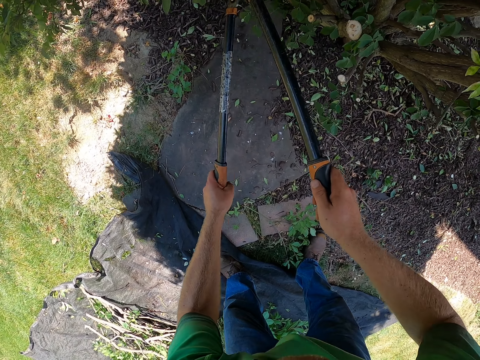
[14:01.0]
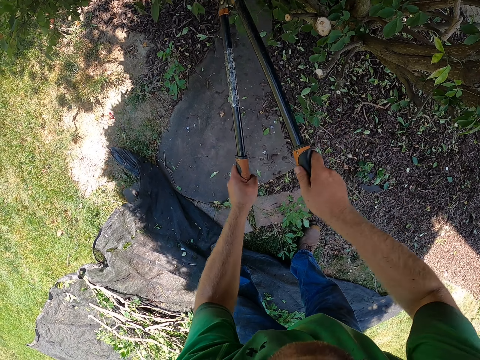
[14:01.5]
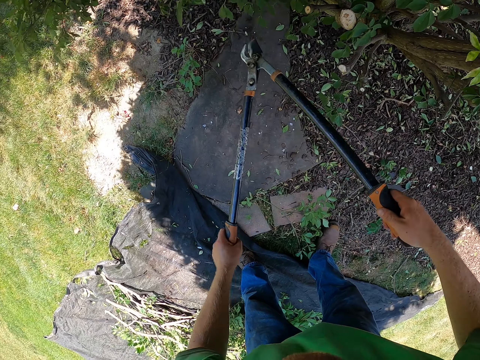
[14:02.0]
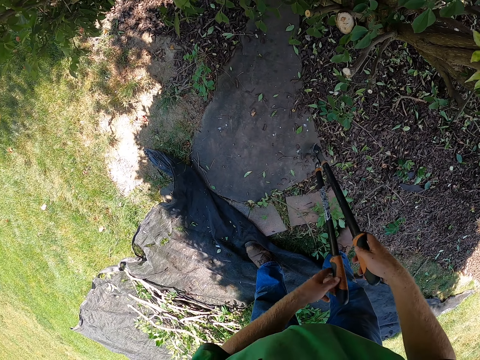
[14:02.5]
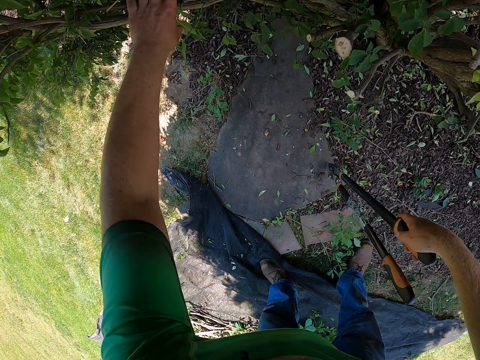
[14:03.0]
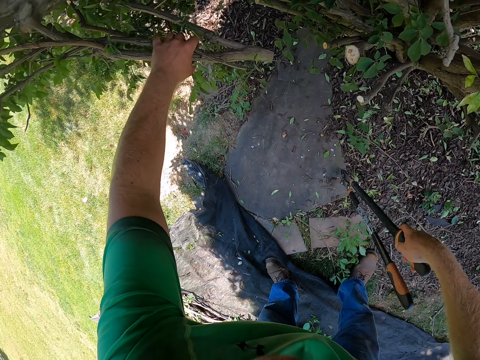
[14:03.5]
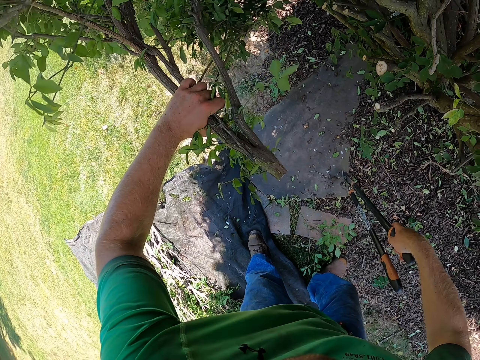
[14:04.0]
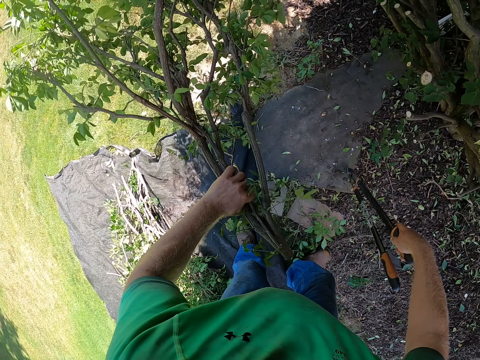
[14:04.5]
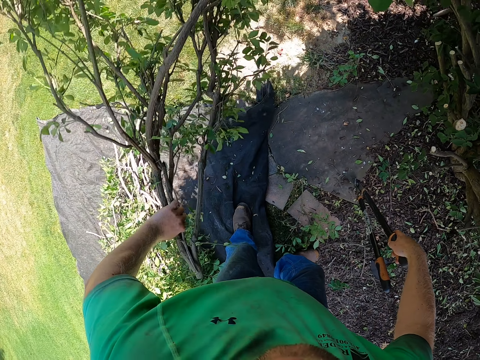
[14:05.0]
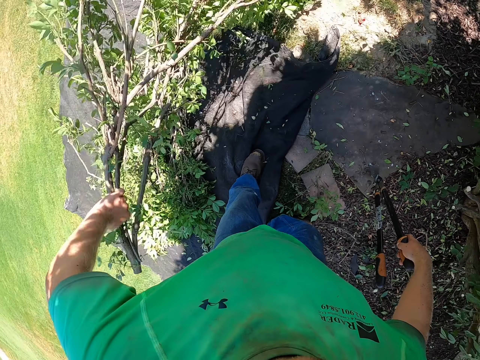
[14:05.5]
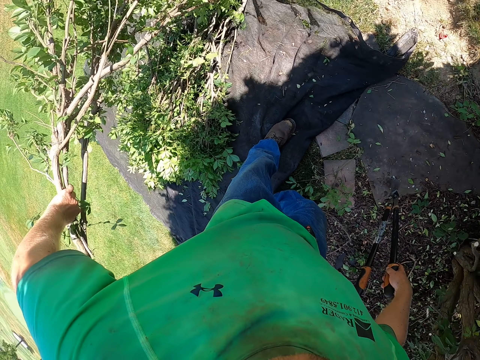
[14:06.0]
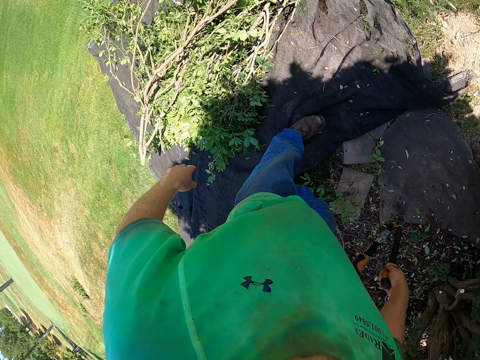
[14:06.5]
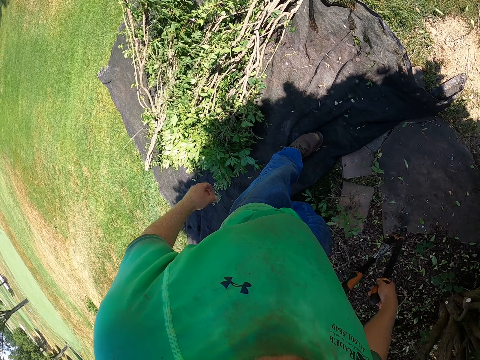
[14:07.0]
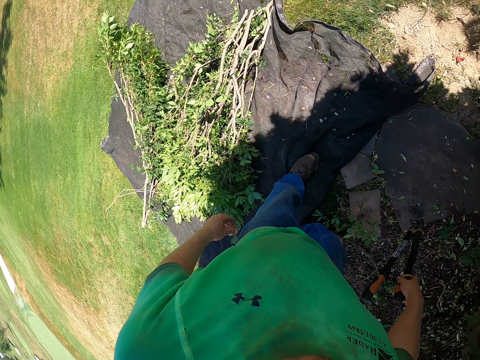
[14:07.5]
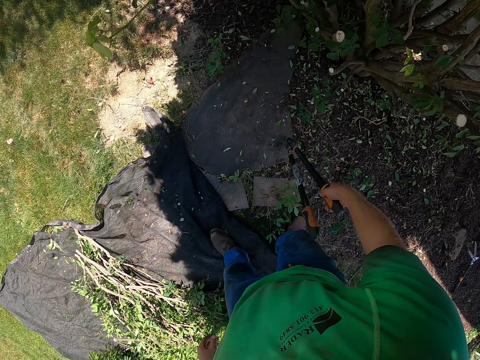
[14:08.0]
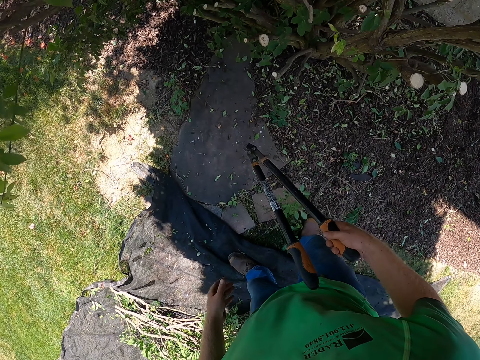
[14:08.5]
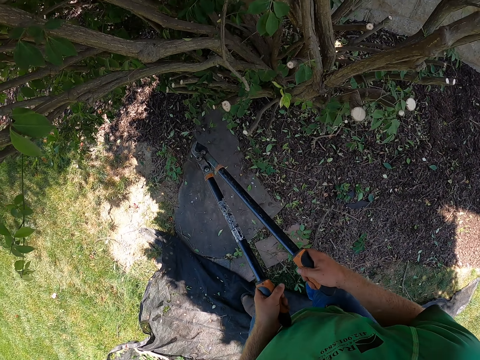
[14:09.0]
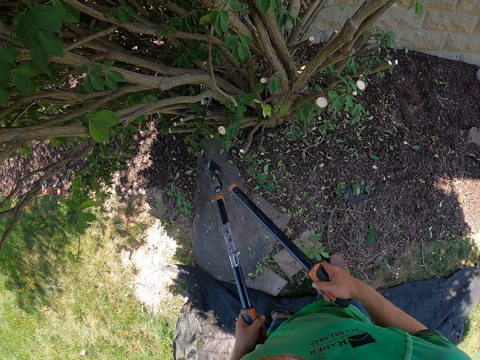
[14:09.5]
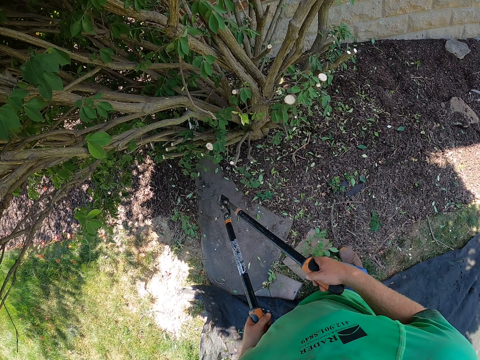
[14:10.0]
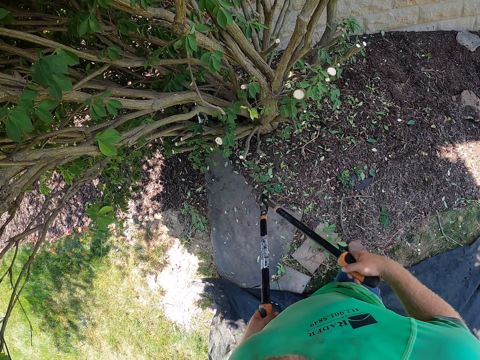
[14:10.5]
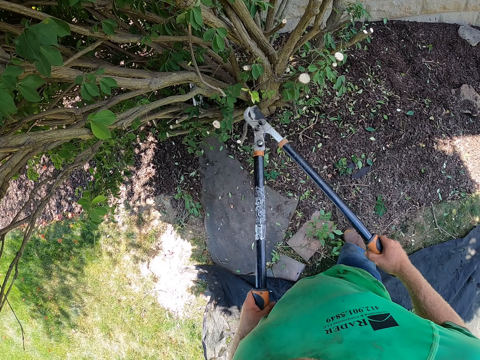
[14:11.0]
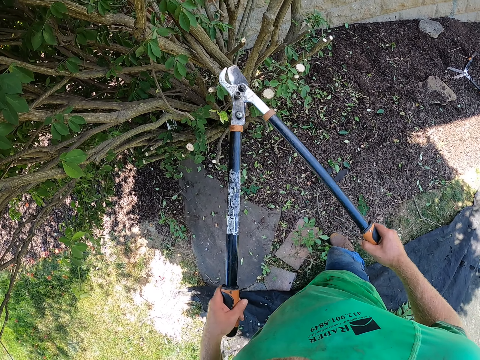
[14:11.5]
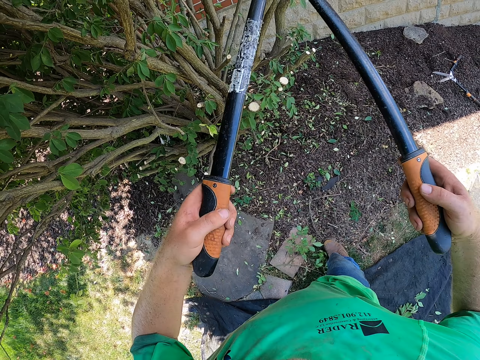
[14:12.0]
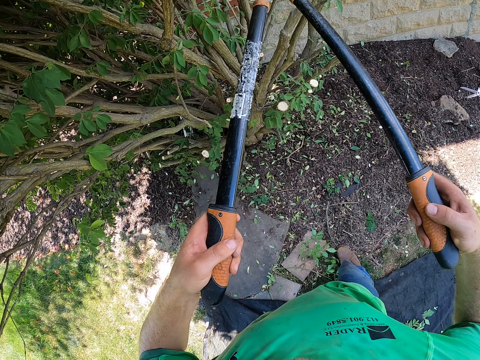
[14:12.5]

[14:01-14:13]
The camera wearer cuts the tree branch with the pruner, the pruning shears. He holds the pruner to the floor in his right hand. He pulls the tree branch with his left hand. He picks the branch. He drops the tree branch on the black cloth on the floor. He turns around. He holds the pruner with both hands.

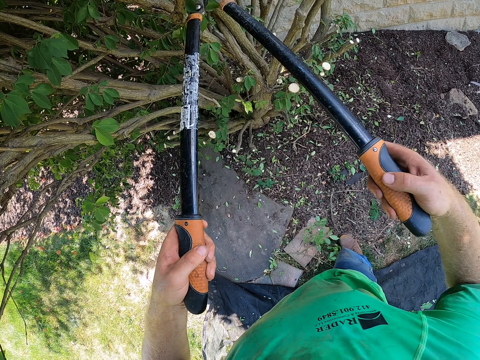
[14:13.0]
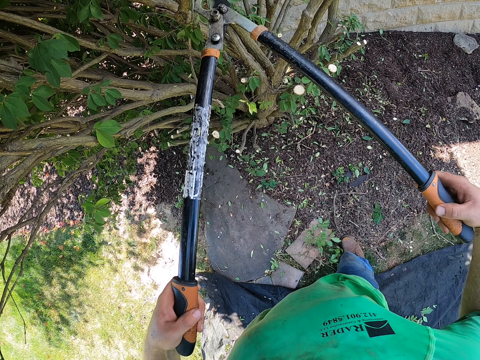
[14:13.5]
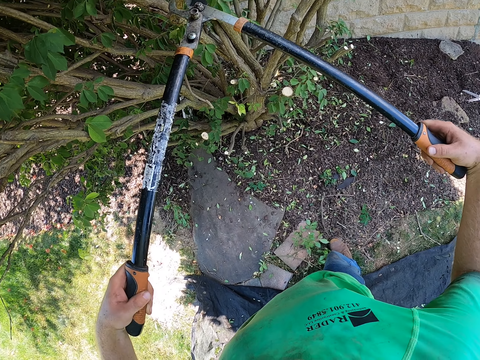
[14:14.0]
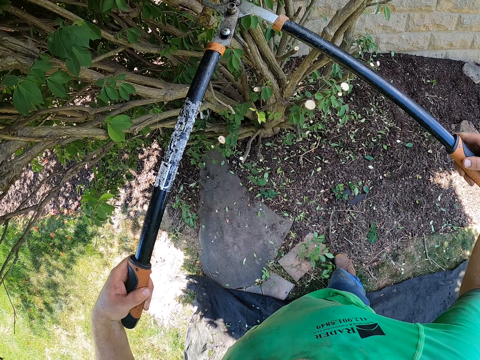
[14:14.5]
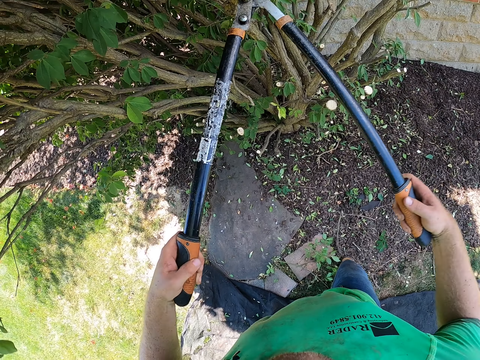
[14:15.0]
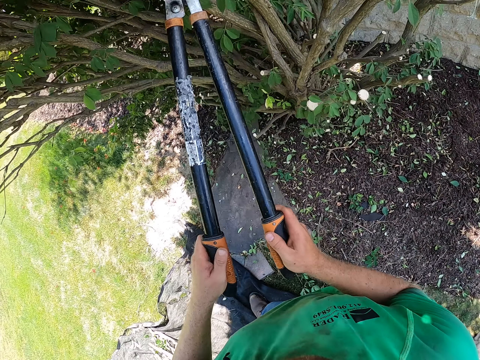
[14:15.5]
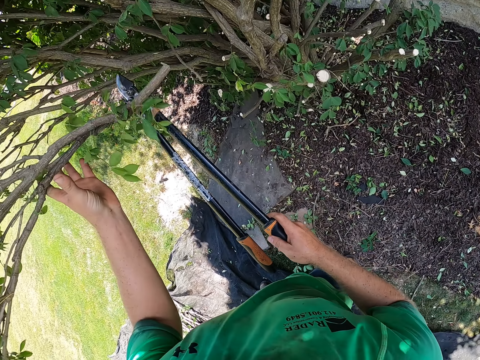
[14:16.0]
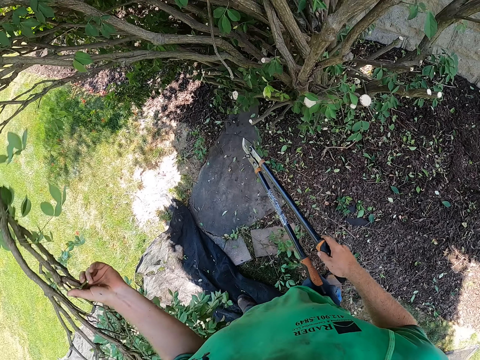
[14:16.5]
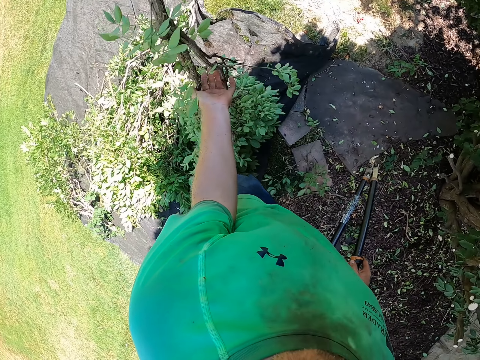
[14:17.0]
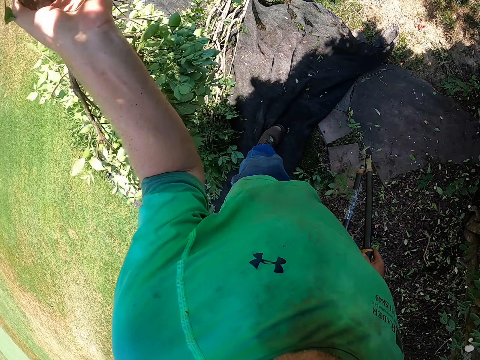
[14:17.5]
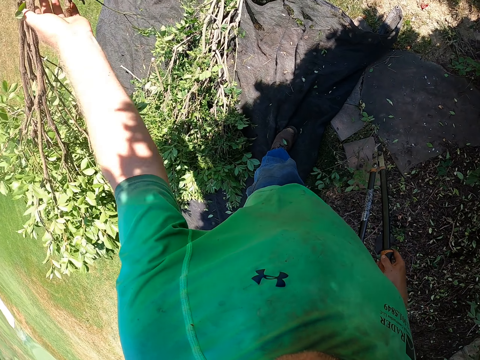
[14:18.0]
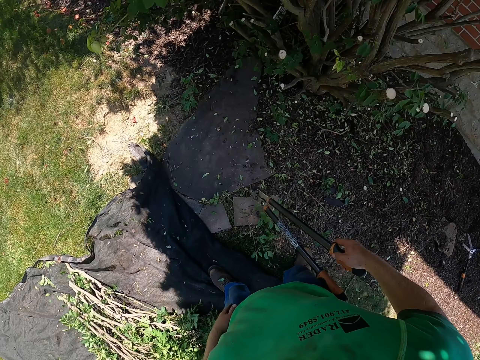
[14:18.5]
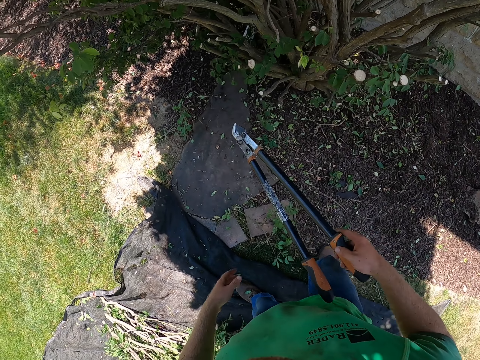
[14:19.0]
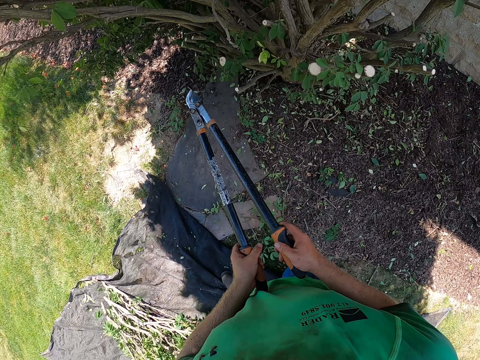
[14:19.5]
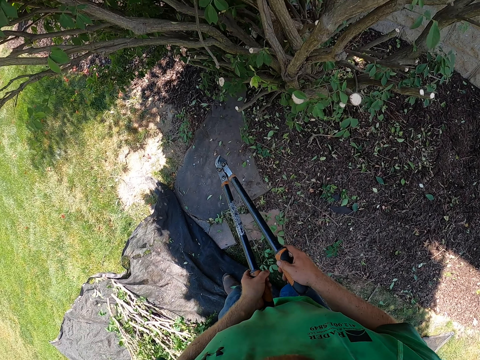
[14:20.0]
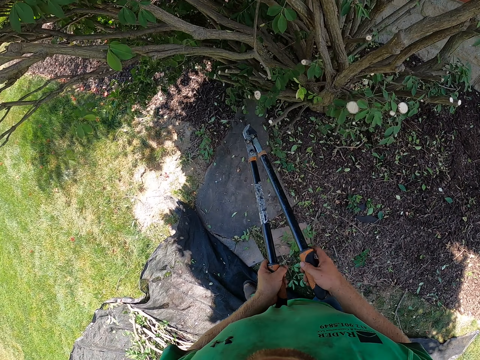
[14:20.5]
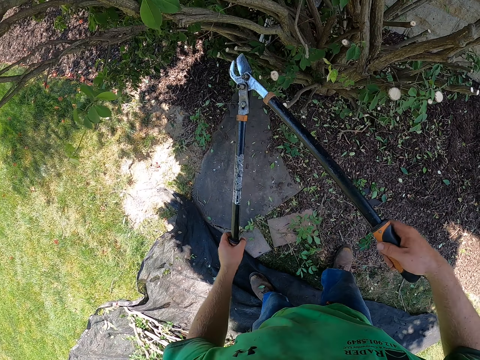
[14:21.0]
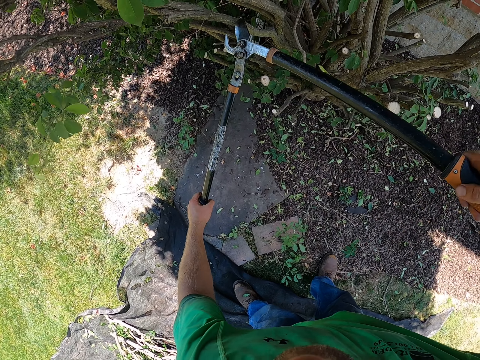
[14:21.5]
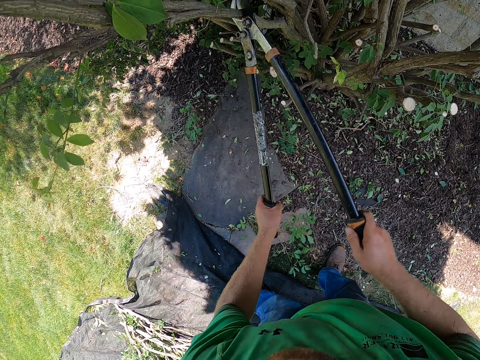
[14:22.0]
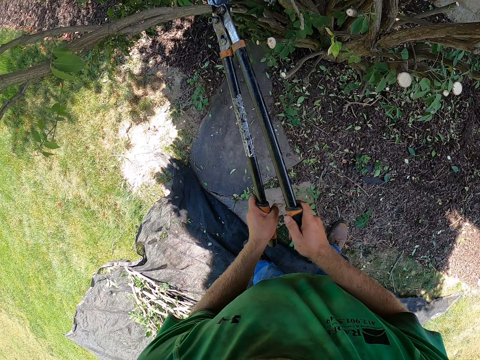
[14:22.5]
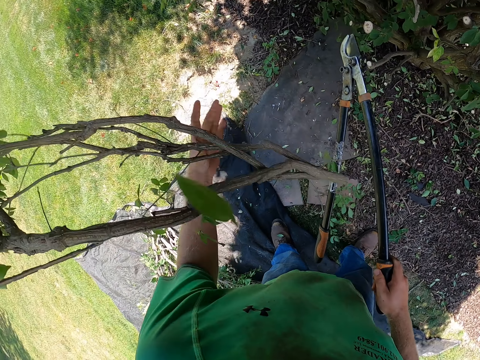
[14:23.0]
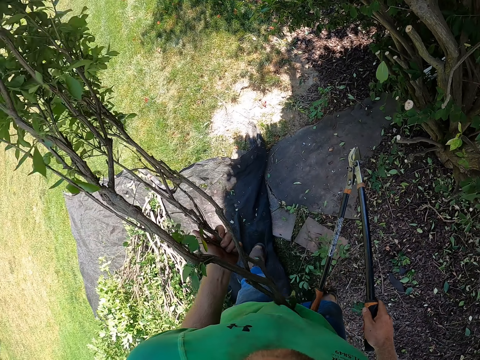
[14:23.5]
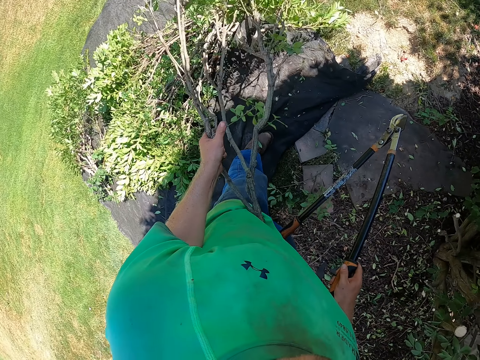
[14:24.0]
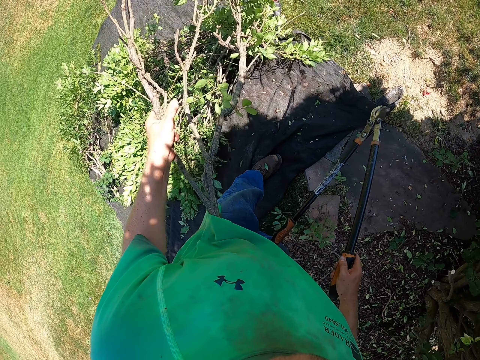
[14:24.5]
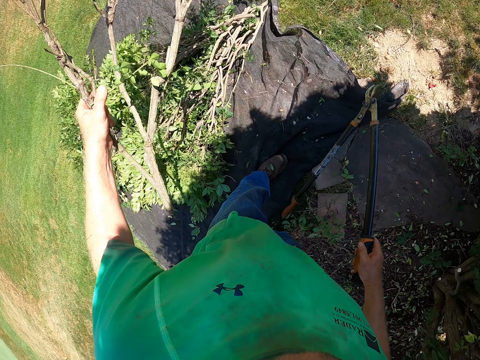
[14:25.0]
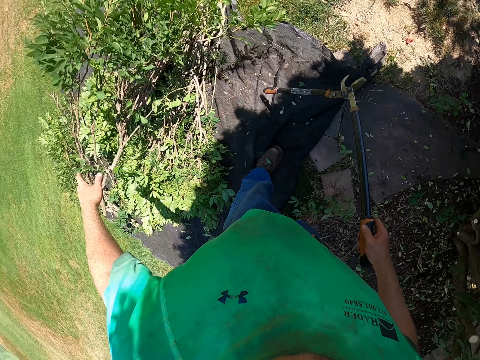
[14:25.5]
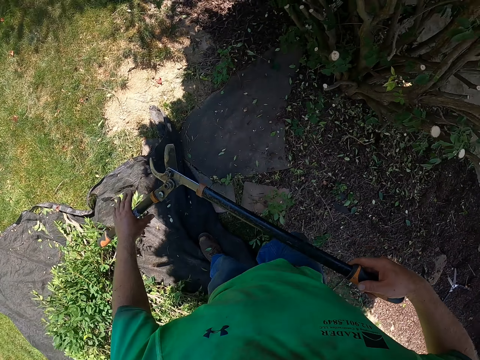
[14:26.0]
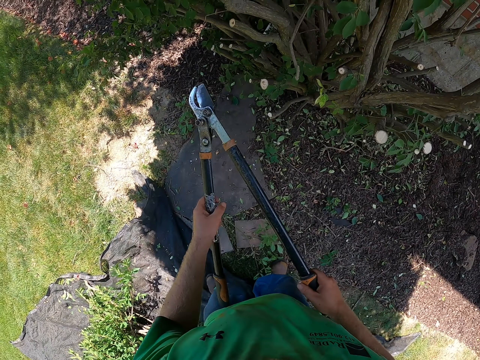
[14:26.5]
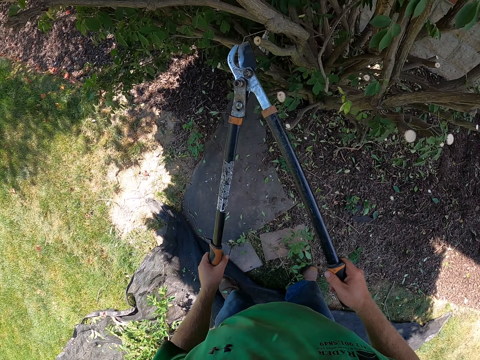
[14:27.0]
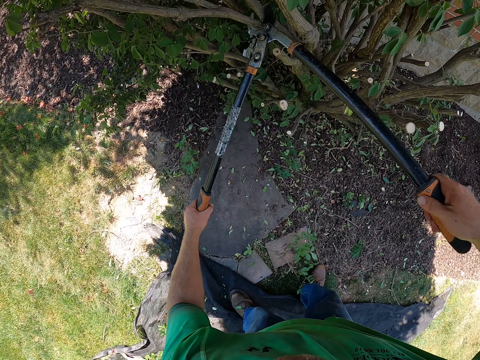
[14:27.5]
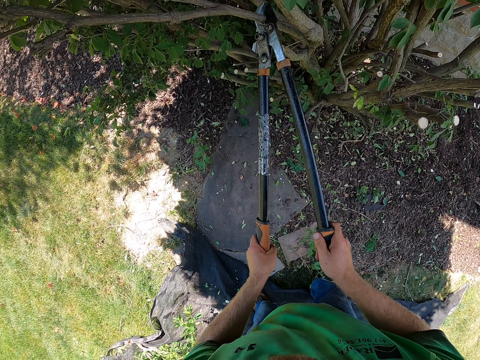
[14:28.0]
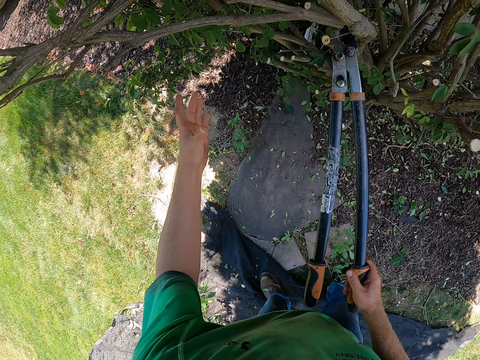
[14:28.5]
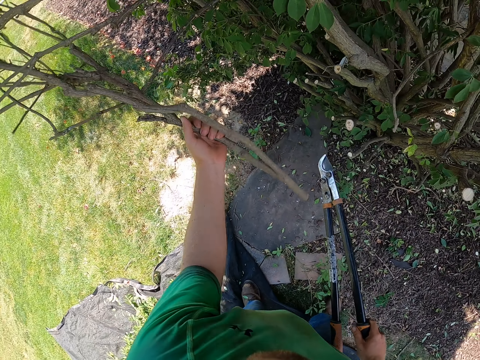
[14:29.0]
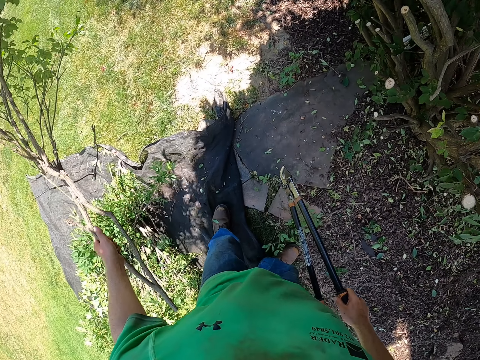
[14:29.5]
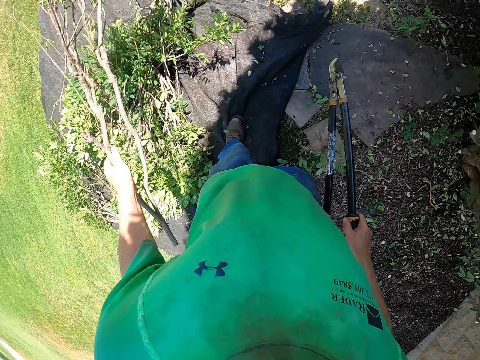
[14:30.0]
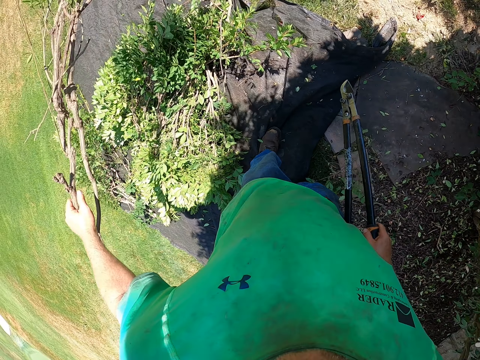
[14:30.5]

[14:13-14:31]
The camera wearer cuts a tree branch with the pruner, the pruning shears. He holds the pruner with his right hand. He catches the tree branch with his left hand. He drops the tree branch on the black cloth on the floor. He picks the branch. He holds the pruner with both hands. He cuts the tree branch with the pruner. He holds the pruner with his right hand. He catches the tree branch with his left hand. He picks the branch. He drops the tree branch on the black cloth on the floor. He holds the pruner with both hands. He cuts the tree branch with the pruner. He holds the pruner with his right hand. He catches the tree branch with his left hand. He picks the branch. He drops the tree branch on the black cloth on the floor.
